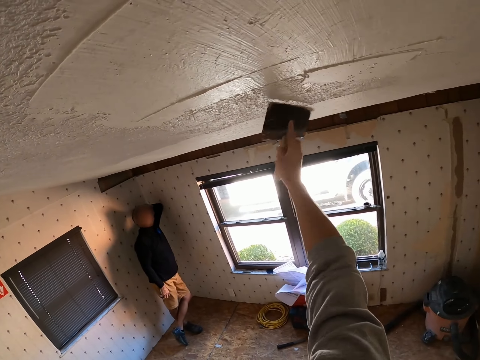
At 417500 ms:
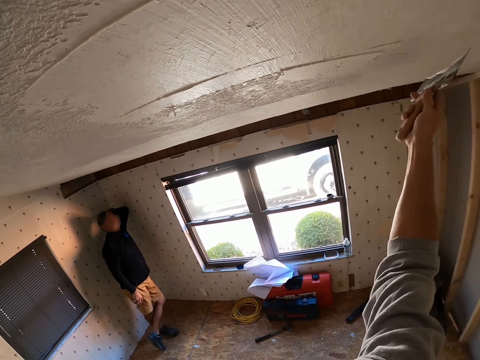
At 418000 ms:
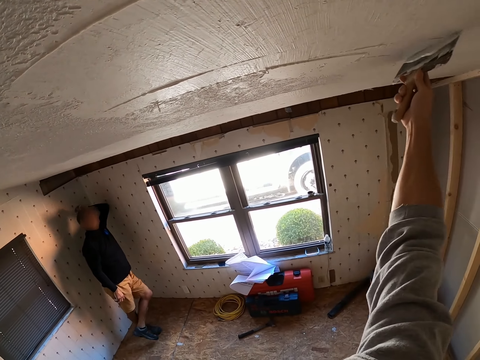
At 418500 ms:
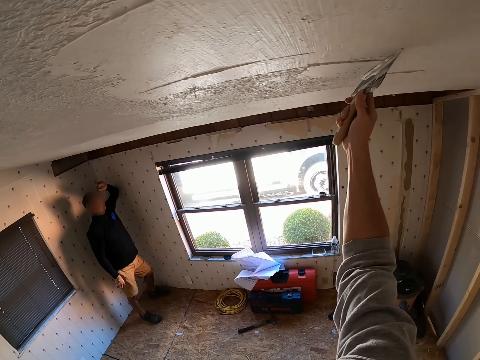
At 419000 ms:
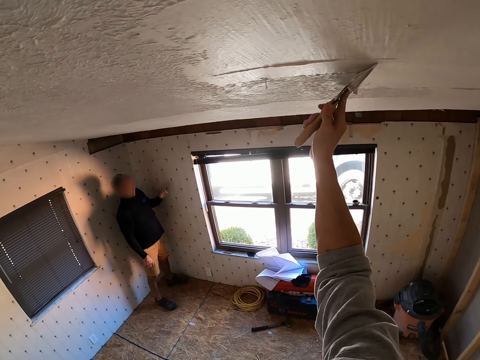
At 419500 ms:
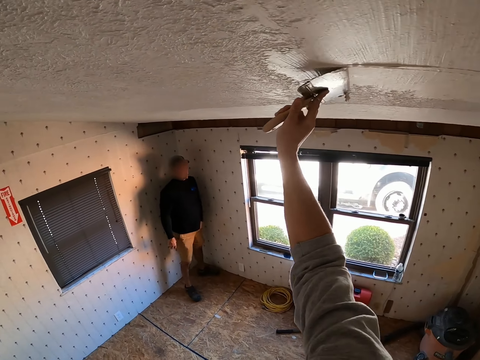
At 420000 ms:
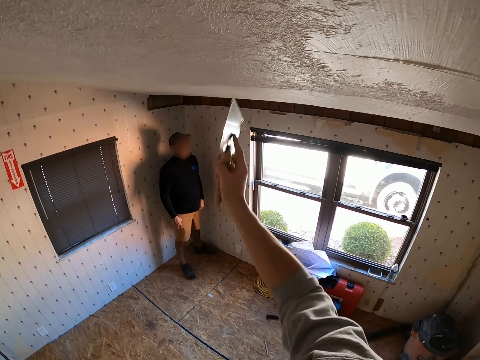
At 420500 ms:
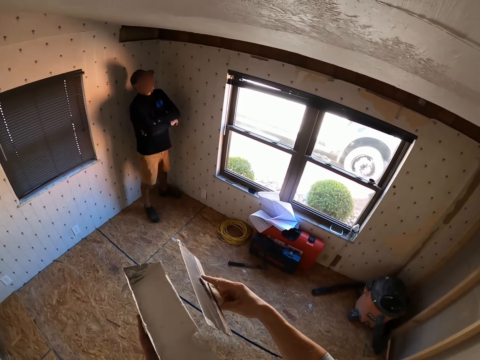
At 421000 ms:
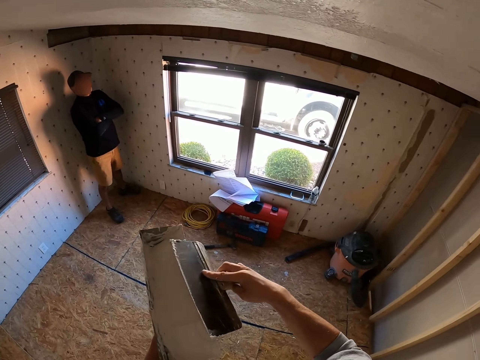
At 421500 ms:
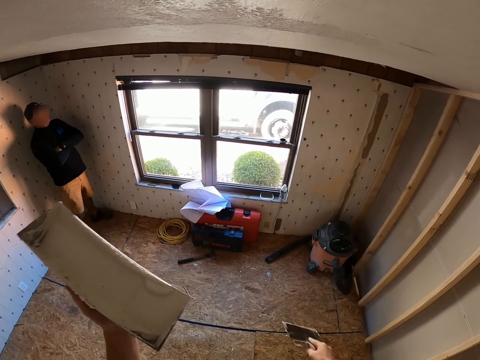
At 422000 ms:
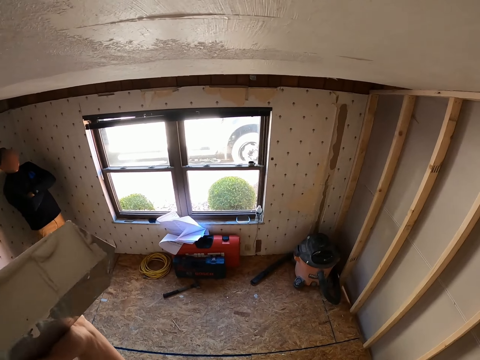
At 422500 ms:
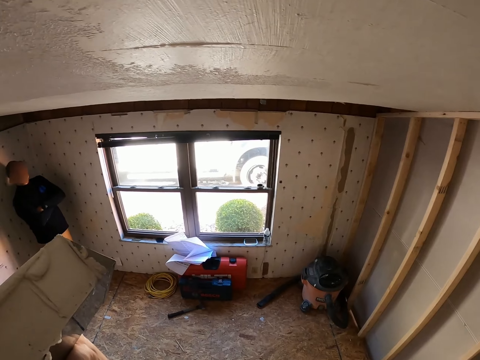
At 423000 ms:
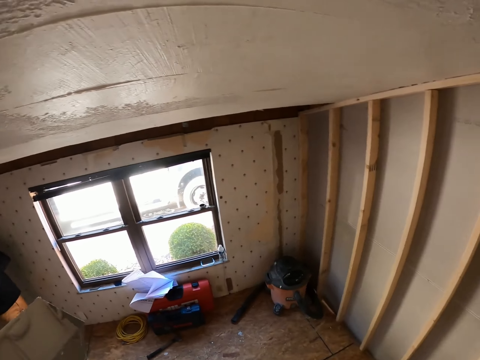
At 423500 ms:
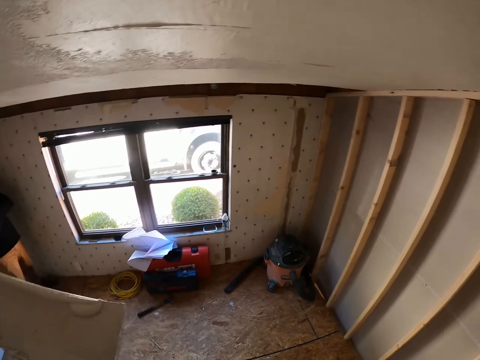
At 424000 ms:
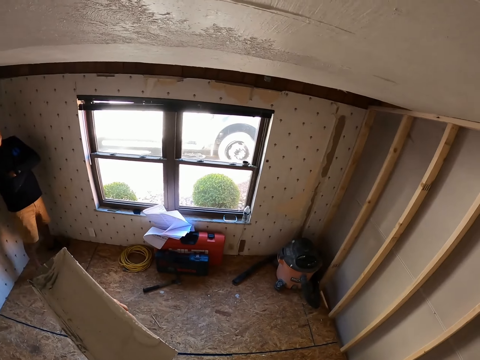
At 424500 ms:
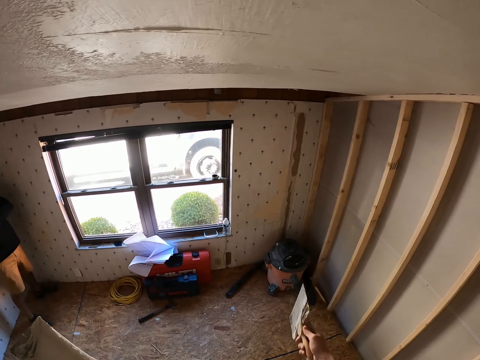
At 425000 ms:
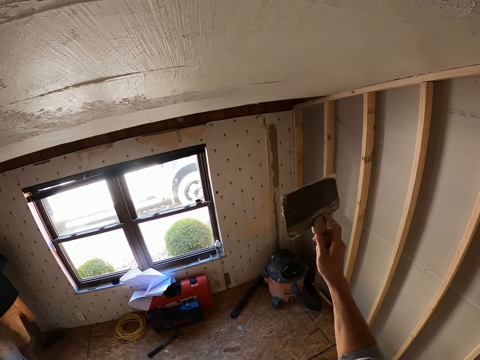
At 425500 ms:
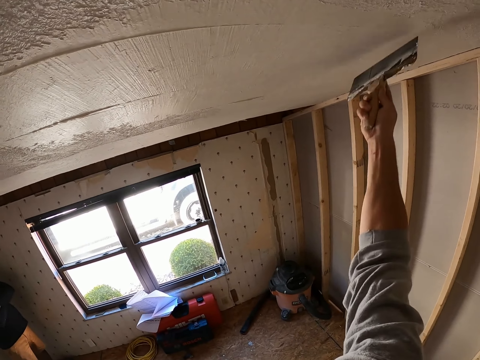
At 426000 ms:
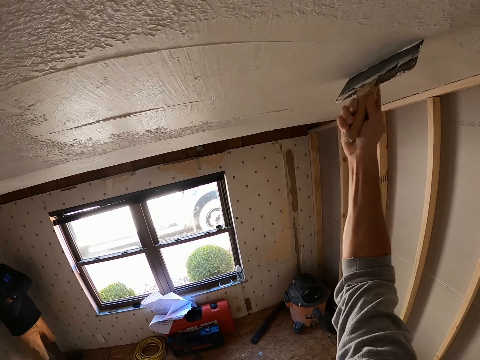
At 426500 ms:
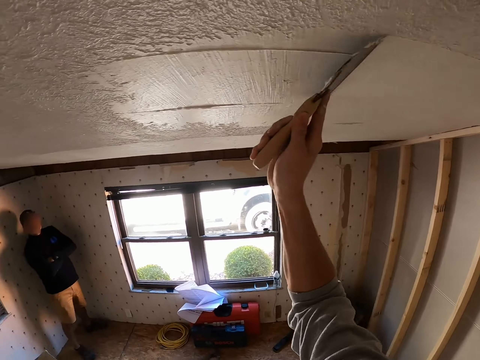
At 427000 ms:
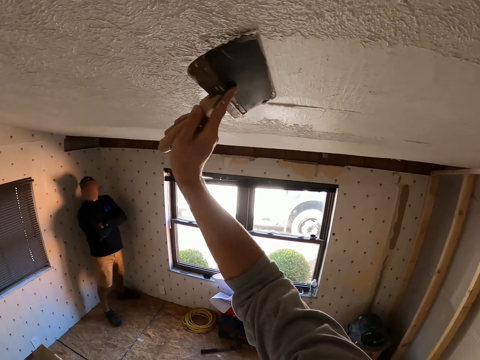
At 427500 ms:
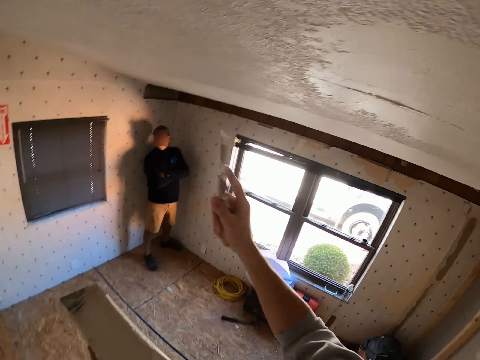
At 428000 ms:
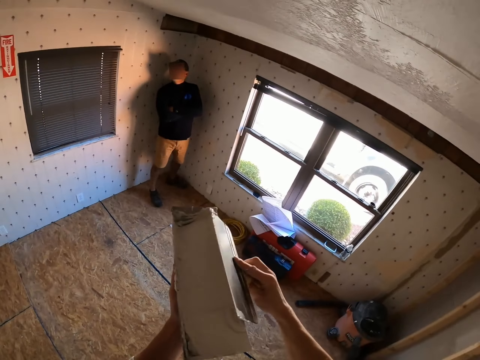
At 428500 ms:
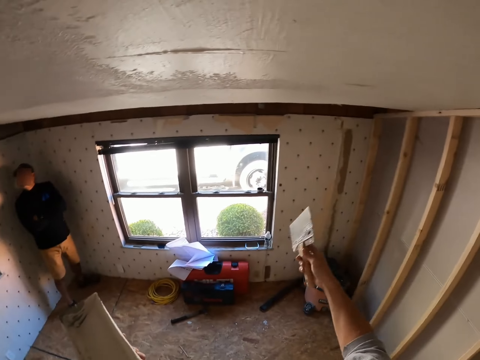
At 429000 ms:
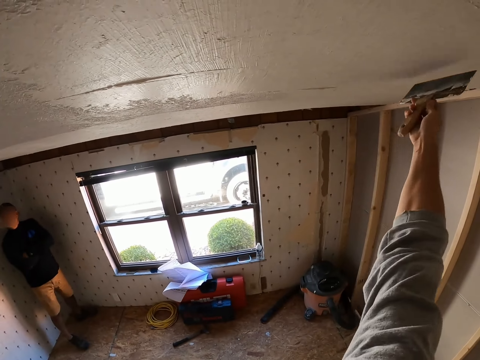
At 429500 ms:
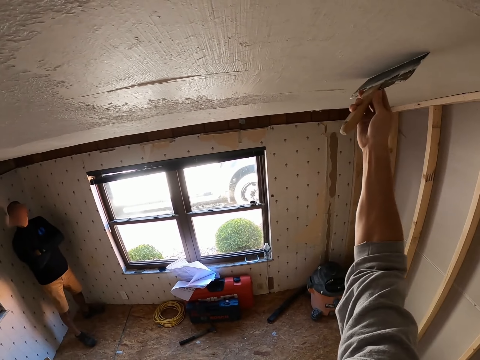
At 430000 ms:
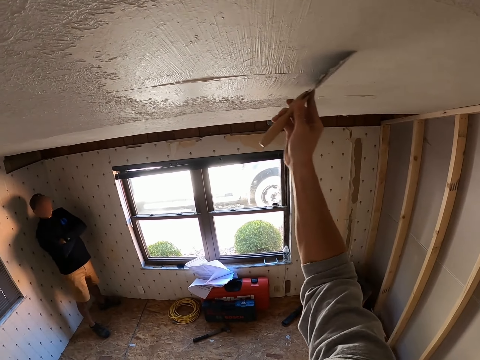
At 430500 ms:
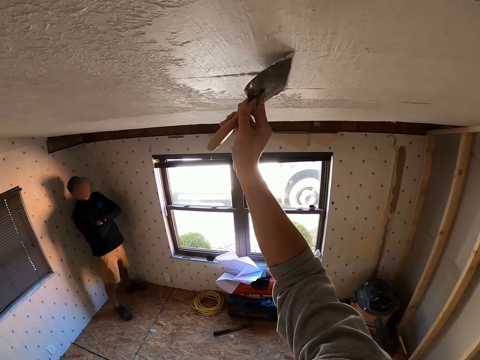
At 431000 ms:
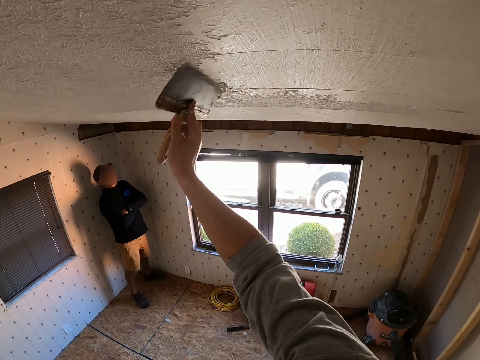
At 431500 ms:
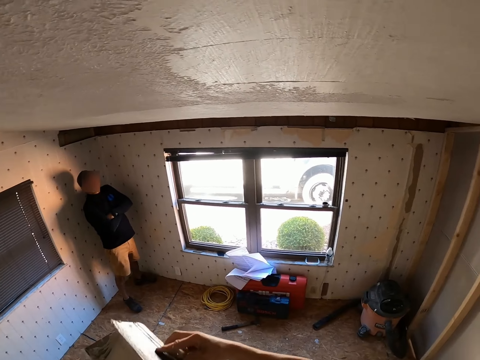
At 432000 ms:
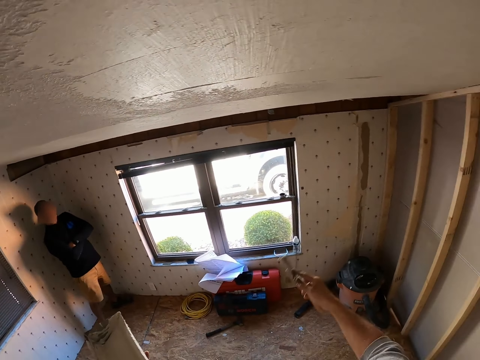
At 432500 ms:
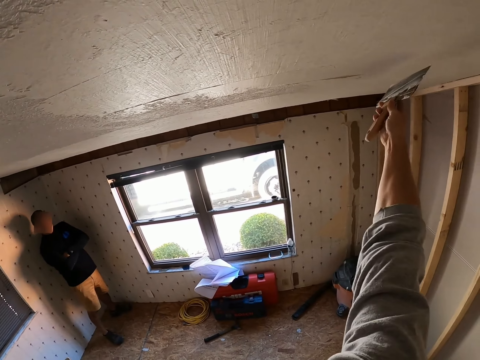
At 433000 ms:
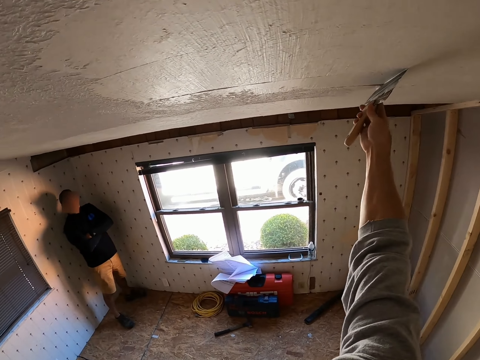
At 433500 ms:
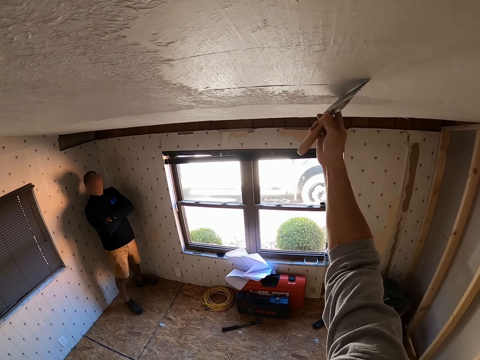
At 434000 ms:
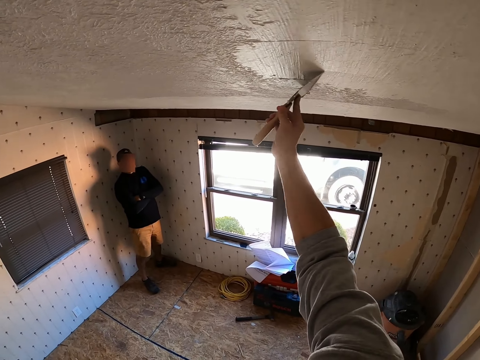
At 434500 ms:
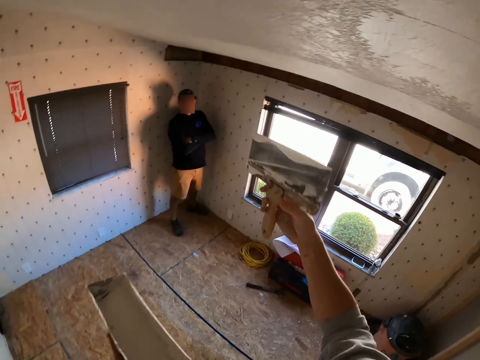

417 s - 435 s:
The camera wearer deposits the paint in the container and wipes the skim coat knife on the container. They interact with a man. They remove the excess skim coat on the ceiling with the skim coat knife and paint the wall using a pad painter. They wipe the skim coat knife on the container and deposit the paint in the container. They remove the excess skim coat on the ceiling with the skim coat knife and paint the wall using the pad painter. They deposit the paint in the container and wipe the skim coat knife on the container. They paint the wall using the pad painter and remove the excess skim coat on the ceiling with the skim coat knife.

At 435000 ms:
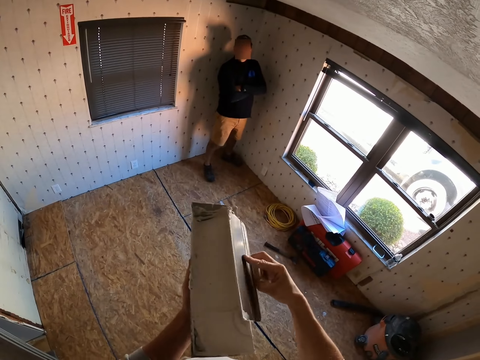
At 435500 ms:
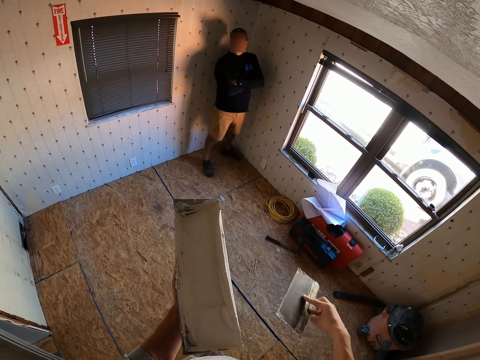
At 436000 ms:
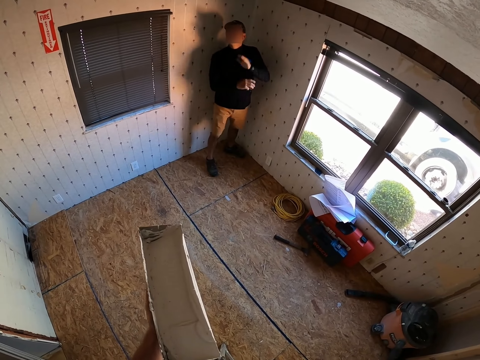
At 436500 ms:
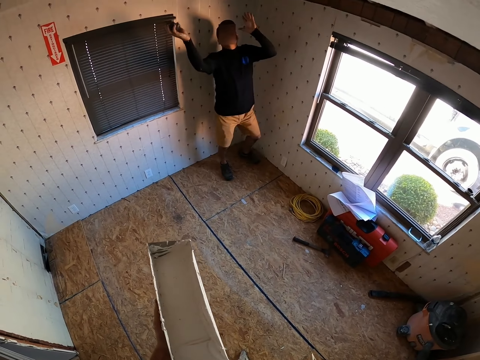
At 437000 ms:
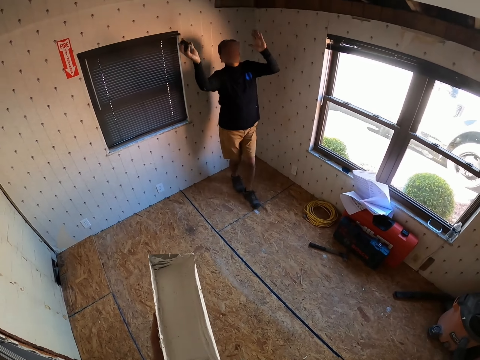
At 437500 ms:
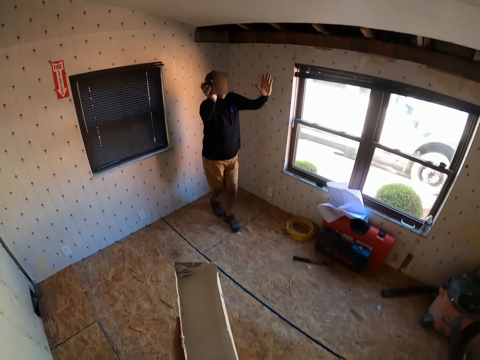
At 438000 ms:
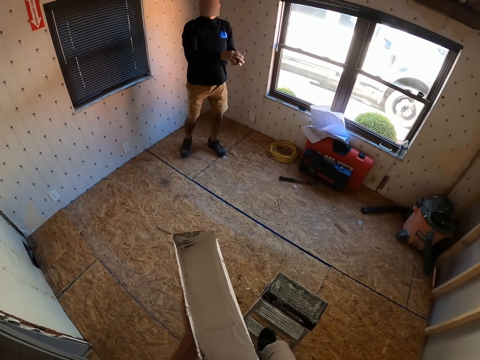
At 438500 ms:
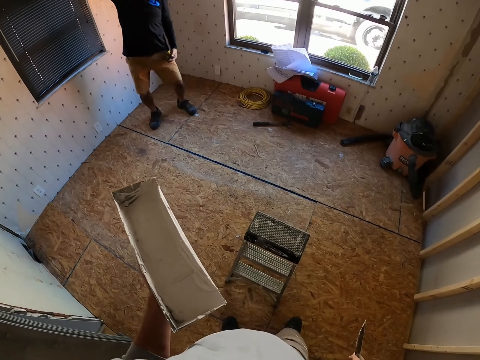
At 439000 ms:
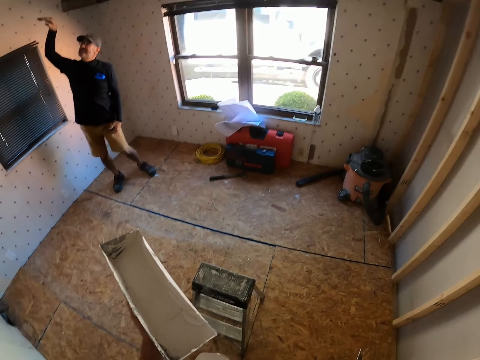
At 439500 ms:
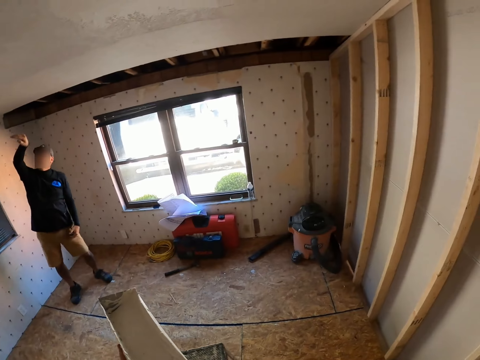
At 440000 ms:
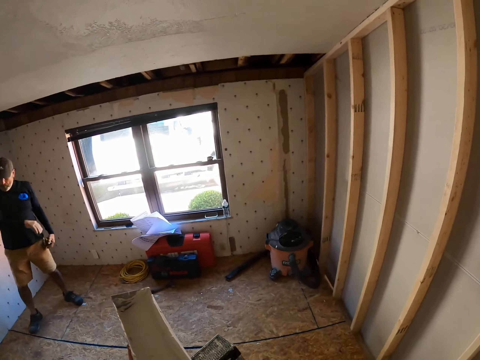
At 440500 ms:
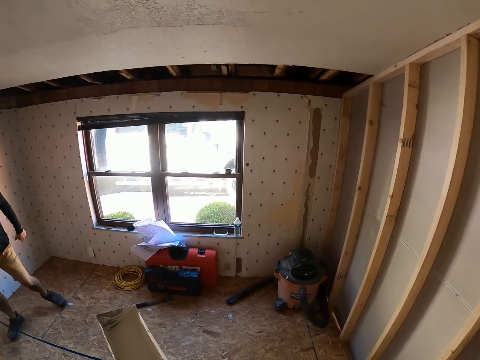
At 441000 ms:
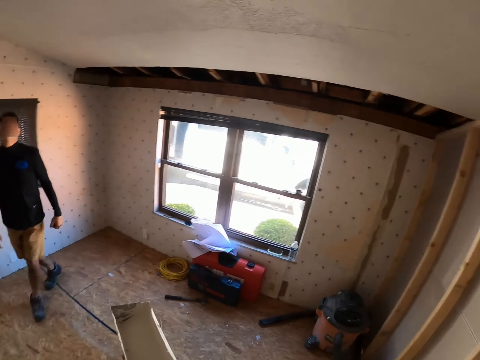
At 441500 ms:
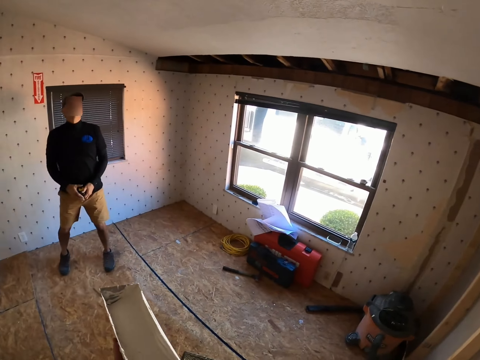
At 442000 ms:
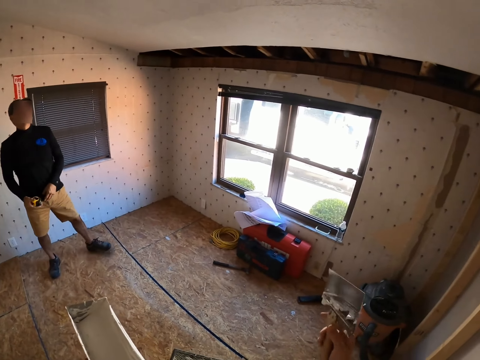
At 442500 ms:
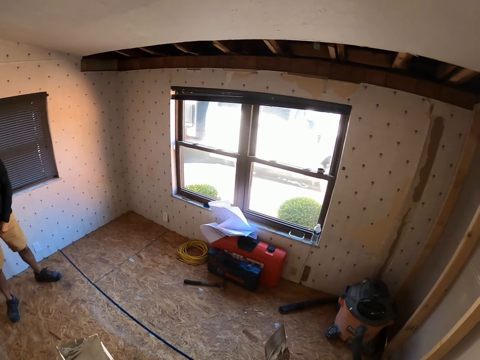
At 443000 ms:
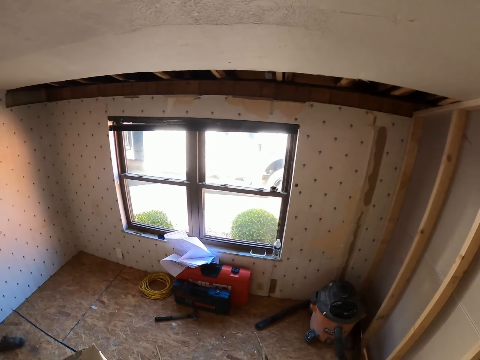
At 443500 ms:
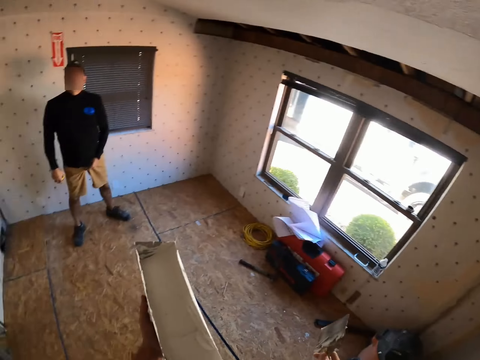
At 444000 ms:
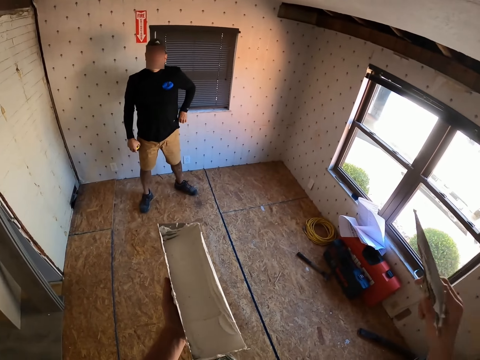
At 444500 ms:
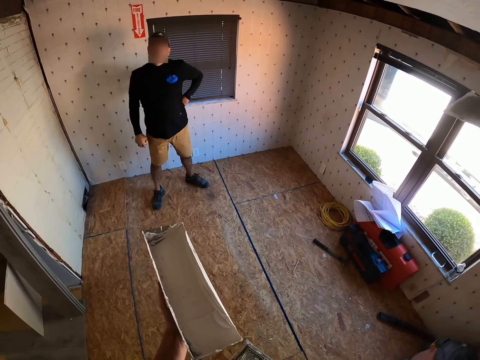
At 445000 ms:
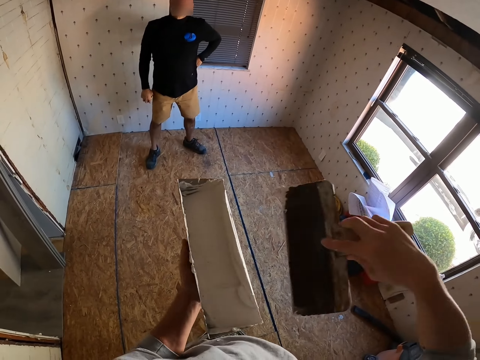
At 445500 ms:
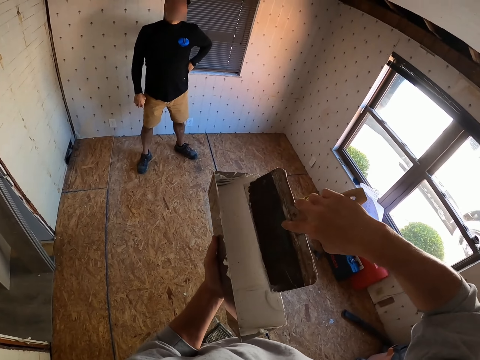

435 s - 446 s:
The camera wearer deposits the paint in the container and wipes the skim coat knife on the container. A man interacts with the camera wearer.
